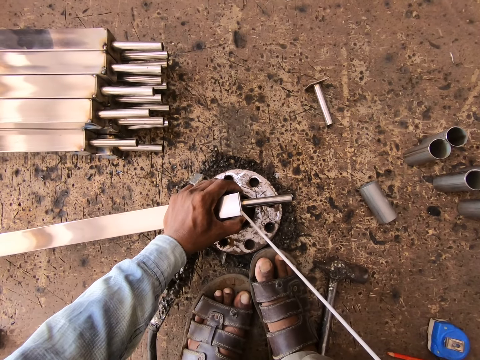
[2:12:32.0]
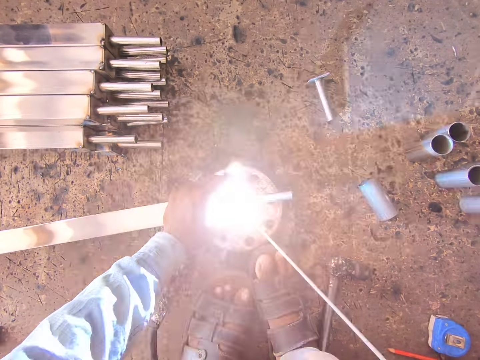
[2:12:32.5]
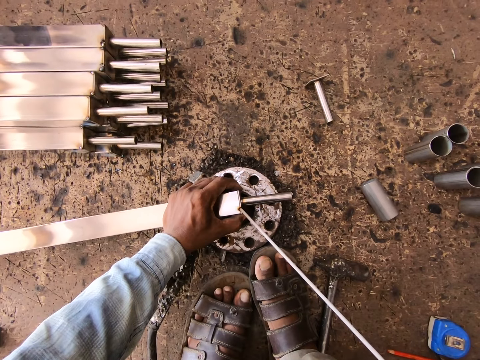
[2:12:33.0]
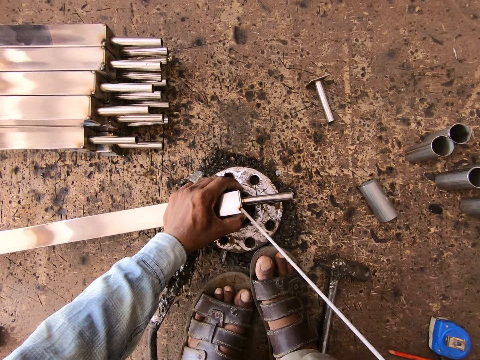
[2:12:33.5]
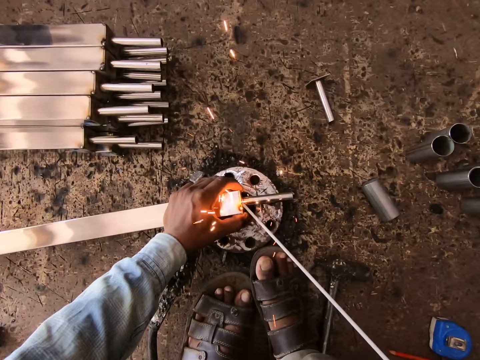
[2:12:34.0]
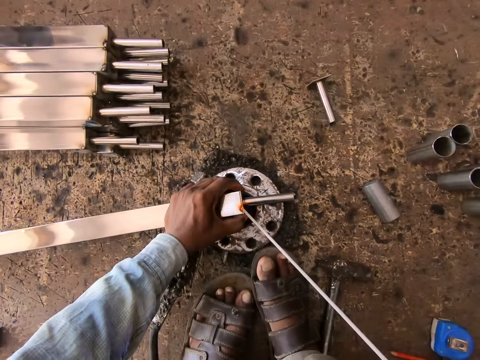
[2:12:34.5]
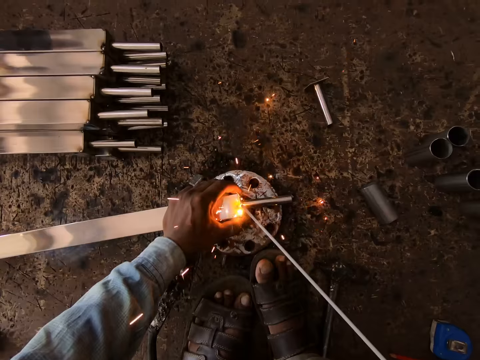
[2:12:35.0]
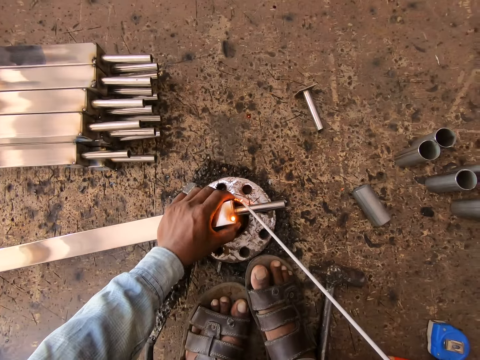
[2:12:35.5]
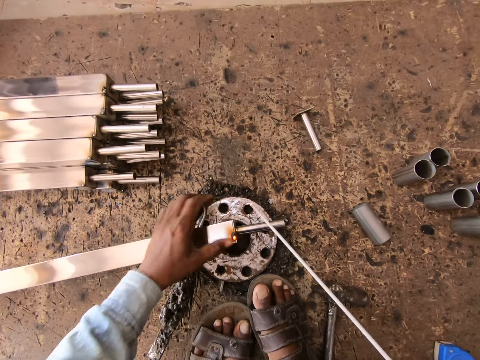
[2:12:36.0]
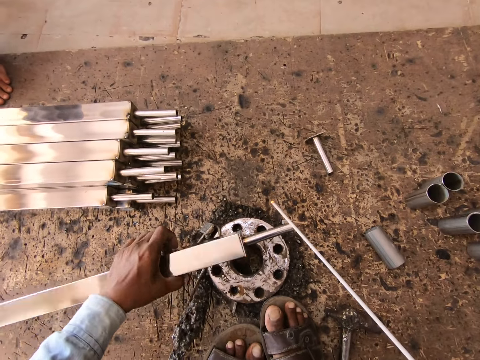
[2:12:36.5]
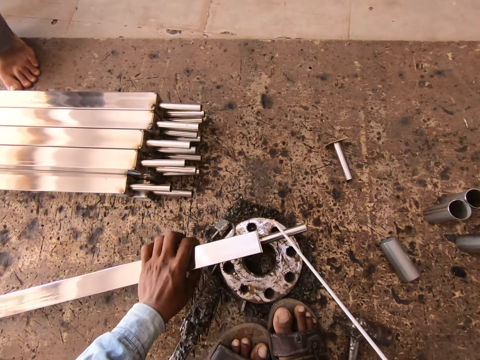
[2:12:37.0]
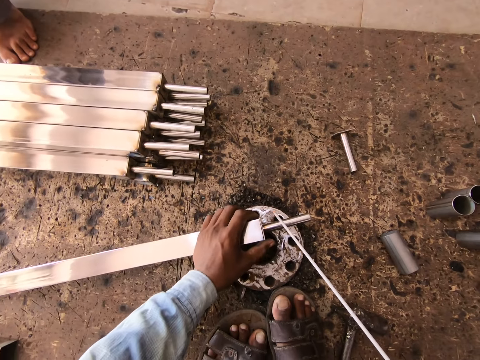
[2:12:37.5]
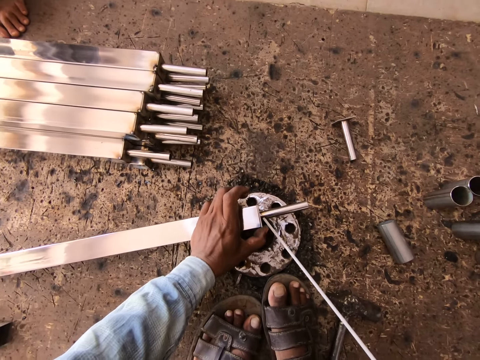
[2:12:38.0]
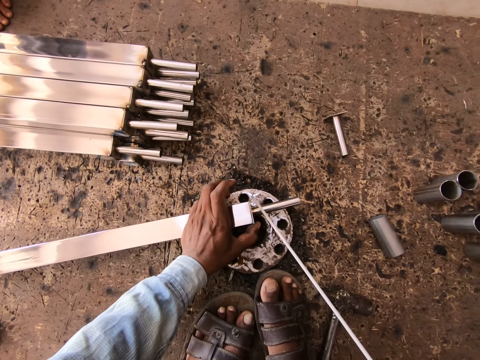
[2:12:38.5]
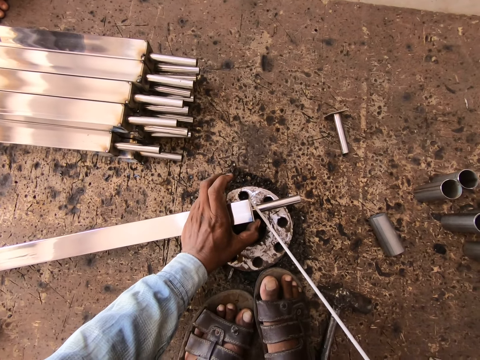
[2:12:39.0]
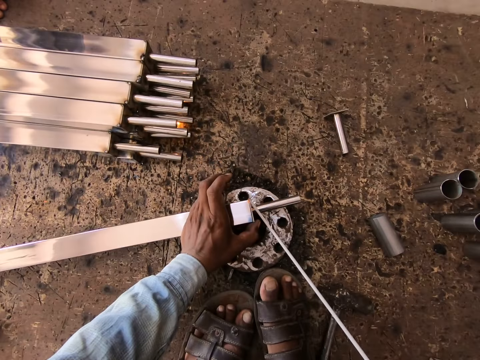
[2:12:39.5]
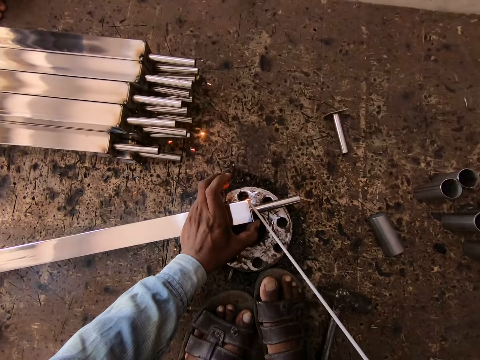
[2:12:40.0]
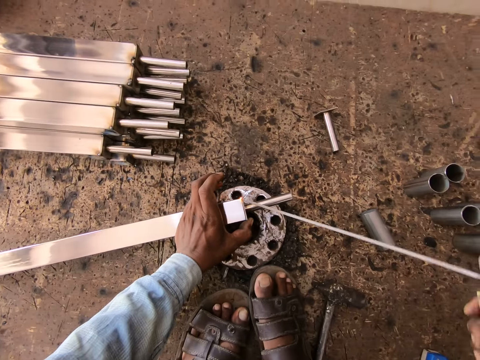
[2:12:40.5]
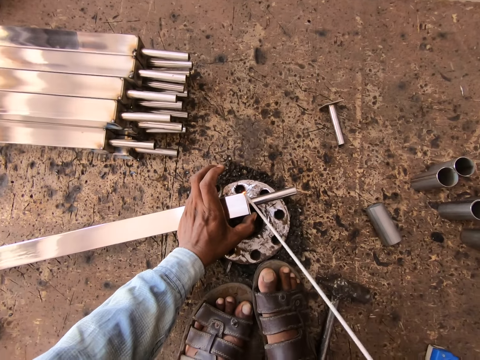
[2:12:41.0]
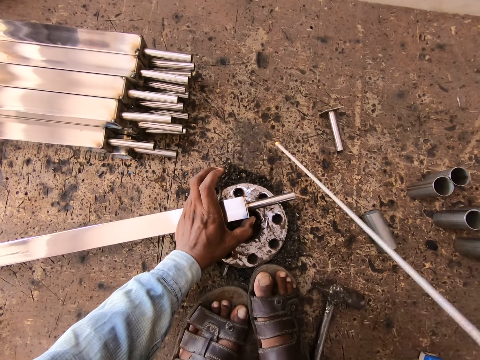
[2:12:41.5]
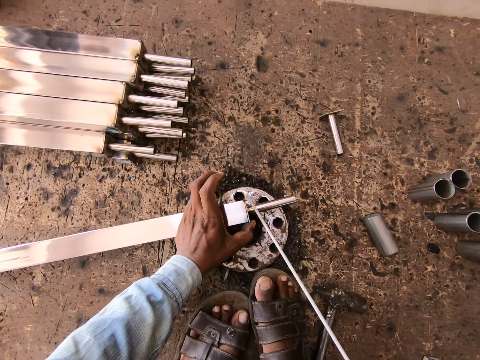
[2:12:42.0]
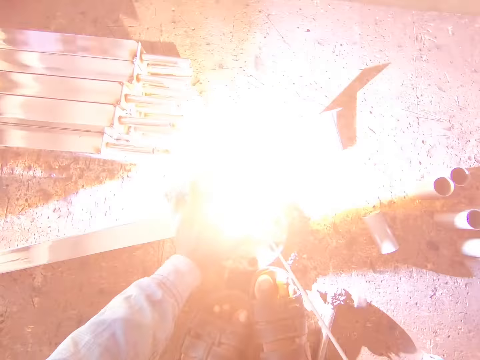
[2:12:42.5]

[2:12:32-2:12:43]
The camera wearer welds the metal pole and the steel protector sleeve in his left hand with the electrode holder in his right hand. He turns the piece of metal. He welds the piece of metal with the welding machine.

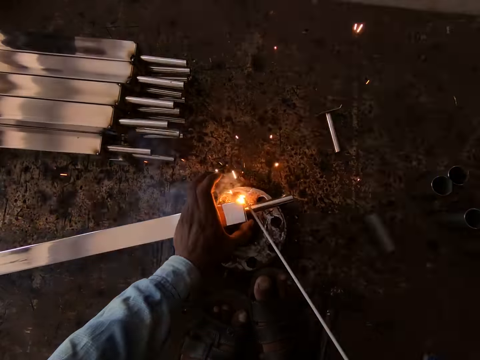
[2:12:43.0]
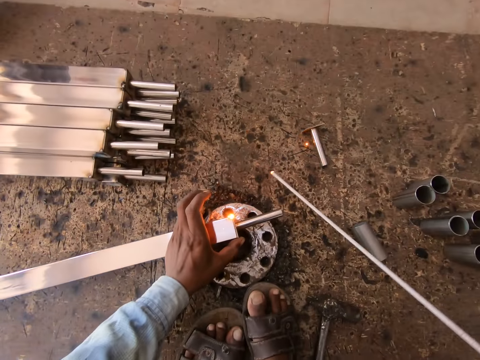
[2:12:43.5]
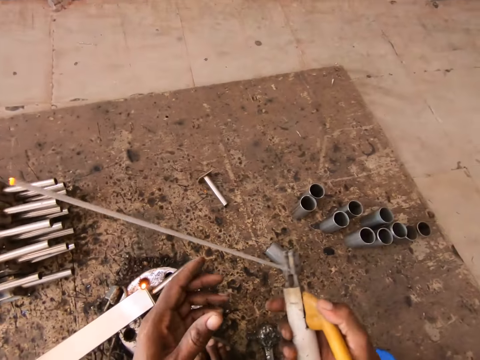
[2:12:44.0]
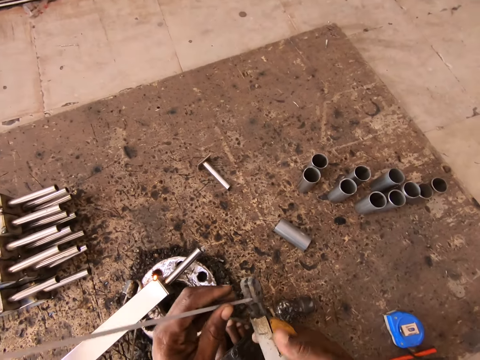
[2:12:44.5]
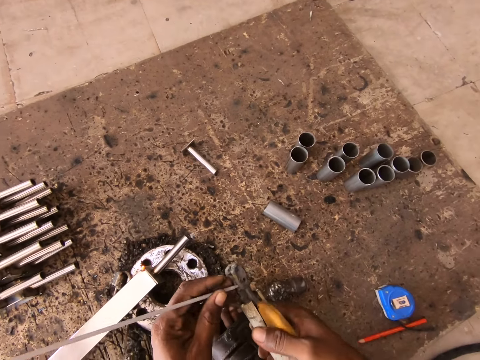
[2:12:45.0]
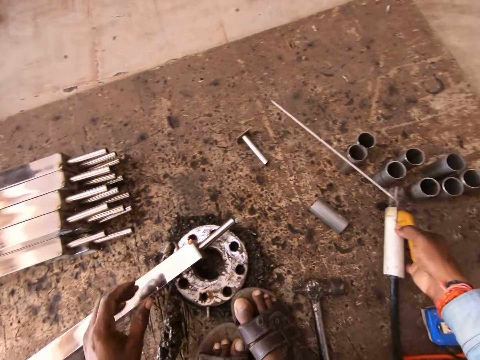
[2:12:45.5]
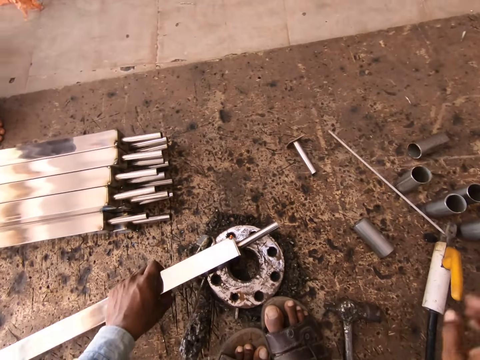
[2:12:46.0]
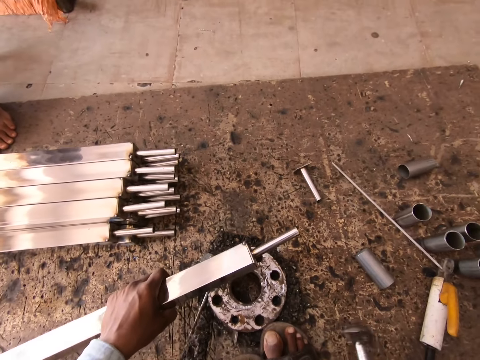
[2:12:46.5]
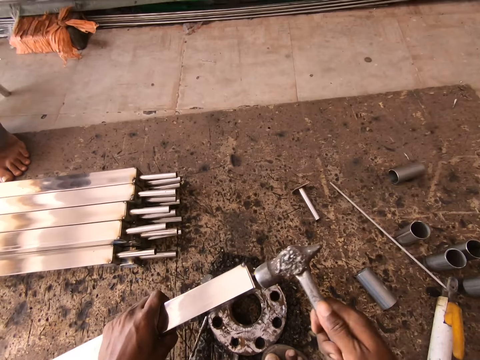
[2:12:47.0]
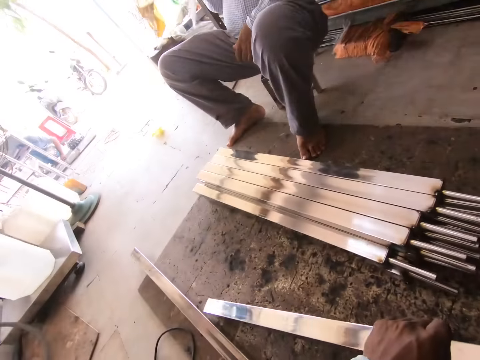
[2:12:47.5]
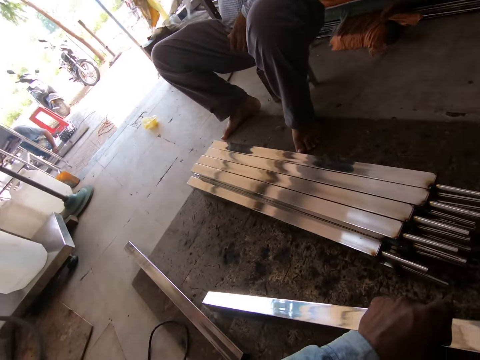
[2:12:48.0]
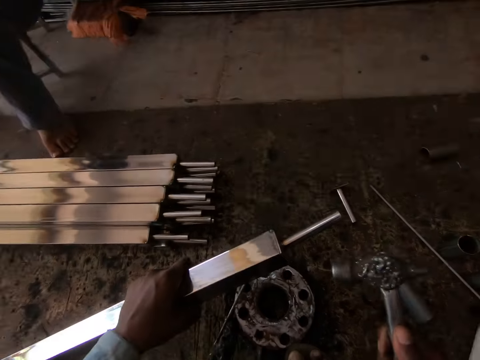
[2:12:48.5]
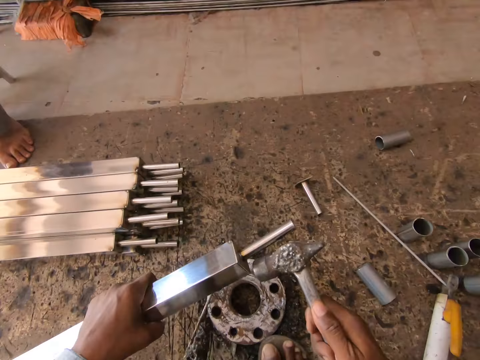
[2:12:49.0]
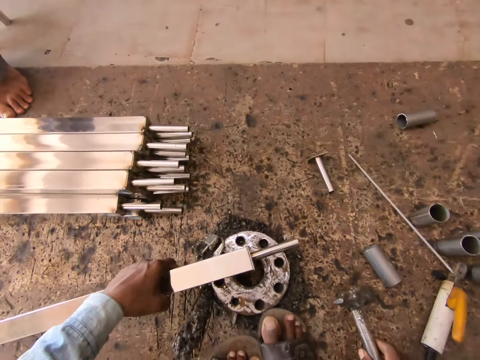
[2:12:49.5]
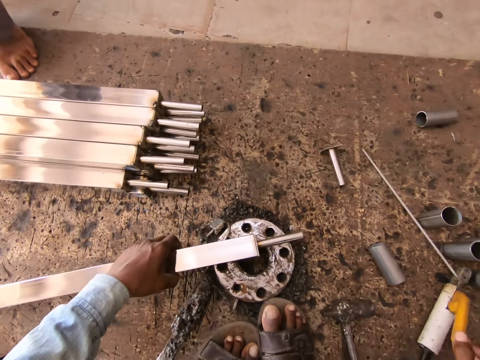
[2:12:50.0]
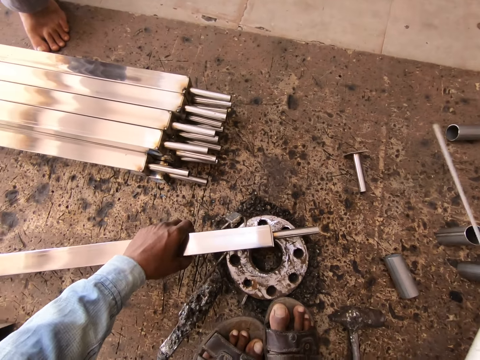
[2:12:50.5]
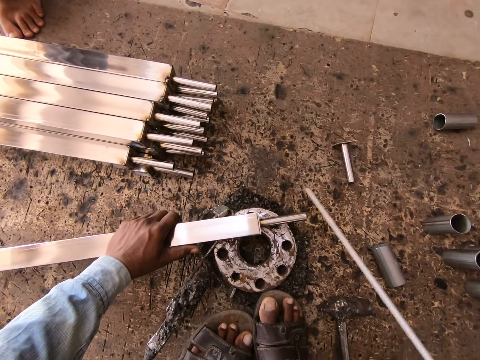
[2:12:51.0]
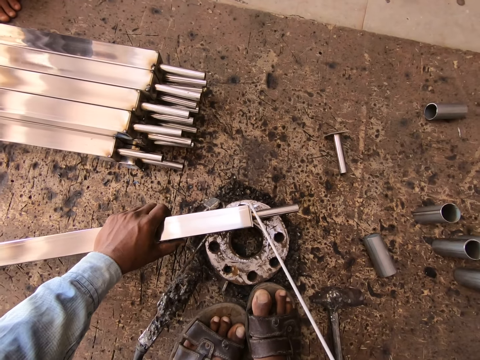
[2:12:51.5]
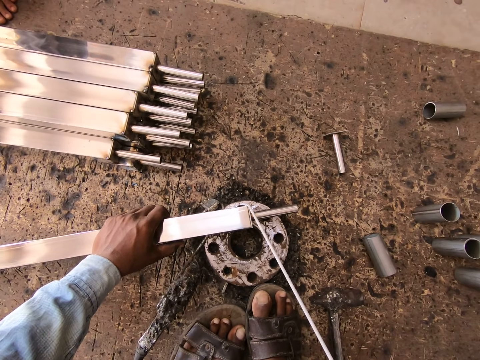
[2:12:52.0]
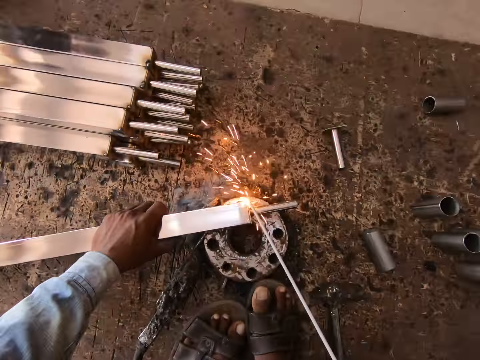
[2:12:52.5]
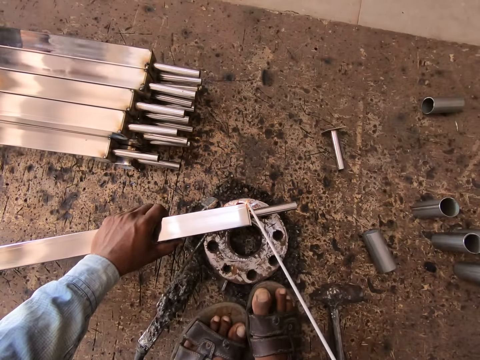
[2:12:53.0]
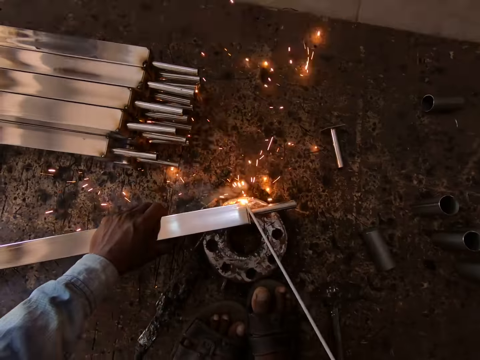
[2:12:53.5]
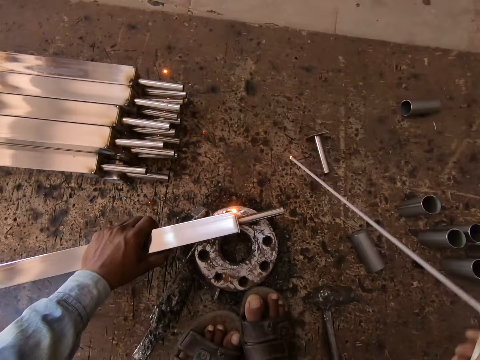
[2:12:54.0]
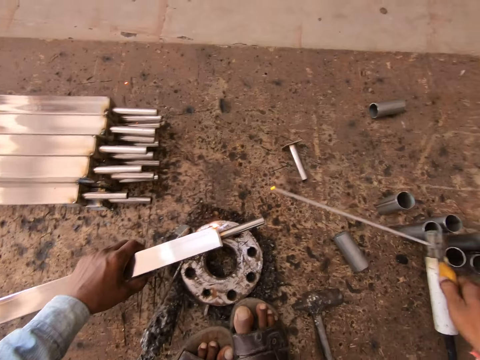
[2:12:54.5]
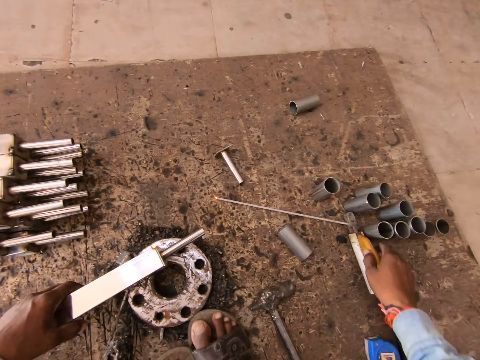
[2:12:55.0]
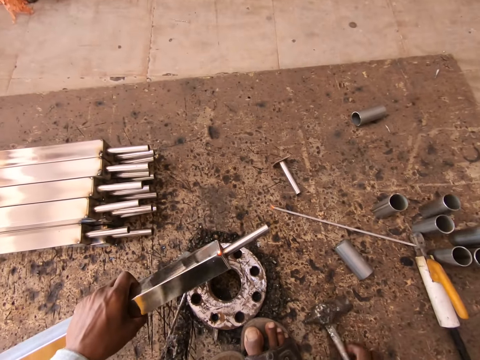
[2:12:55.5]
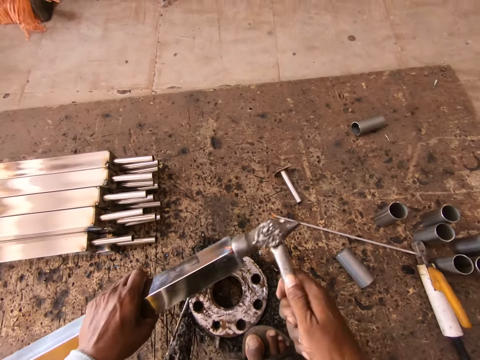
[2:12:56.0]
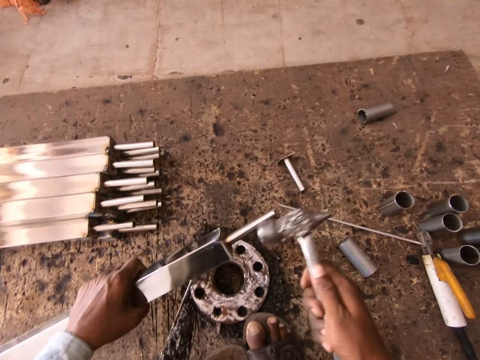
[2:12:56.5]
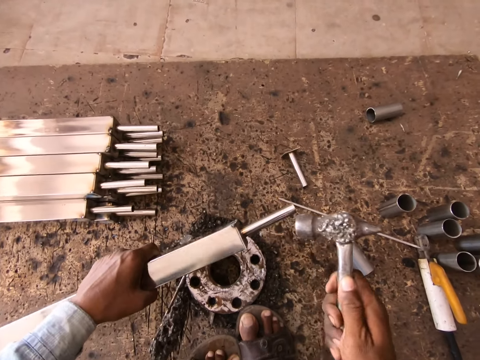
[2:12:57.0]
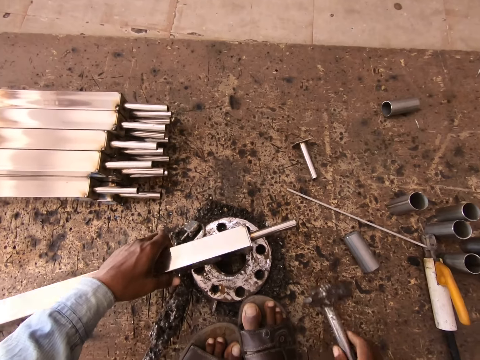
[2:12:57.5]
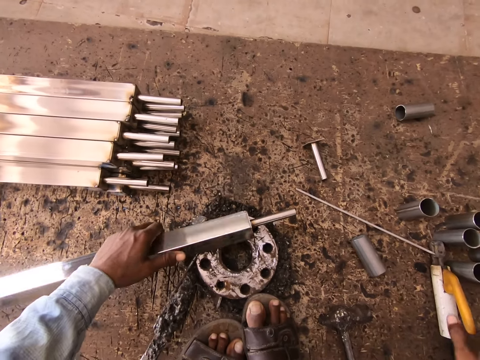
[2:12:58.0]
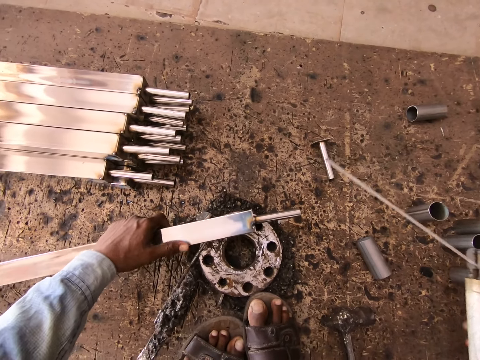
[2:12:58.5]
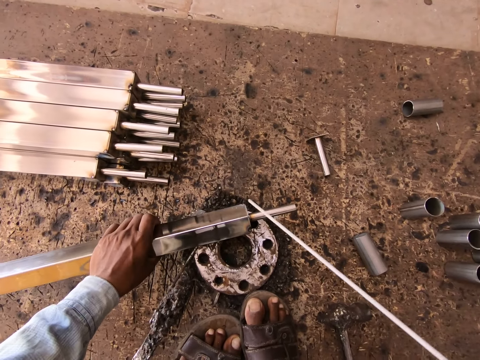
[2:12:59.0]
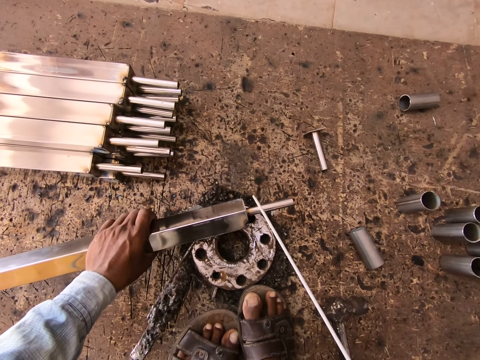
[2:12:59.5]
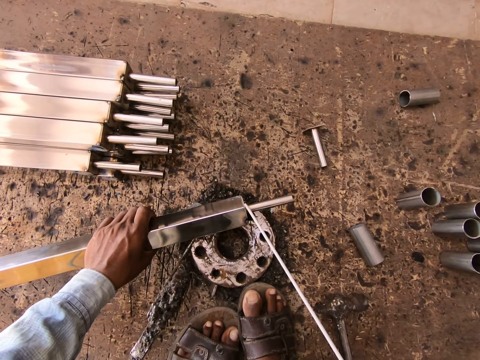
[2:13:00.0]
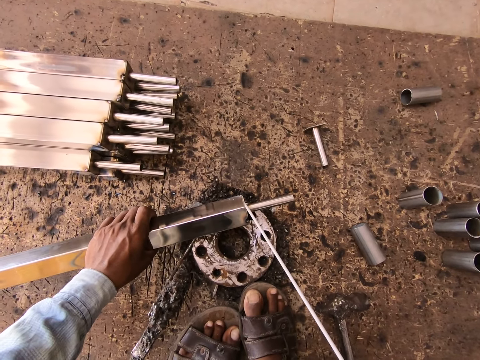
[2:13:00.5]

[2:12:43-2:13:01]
The camera wearer adjusts the electrode in the electrode holder in his right hand with his left hand. He drops the electrode holder in his right hand on the ground. He raises the metal pole in his left hand from the ground. He bends the metal pole in his left hand with a hammer in his right hand. He hits the piece of metal with the hammer. He places the metal on the ground with his left hand and drops the hammer in his right hand on the ground. He picks up the electrode holder from the ground with his right hand. He welds the metal pole and the steel protector sleeve in his left hand with the electrode holder in his right hand. He drops the electrode holder in his right hand on the ground. He raises the metal pole in his left hand from the ground. He picks up the hammer from the ground with his right hand. He bends the metal pole in his left hand with the hammer in his right hand. He hits the piece of metal with the hammer. He drops the hammer in his right hand on the ground. He places the metal on the ground with his left hand. He picks up the electrode holder from the ground with his right hand.
